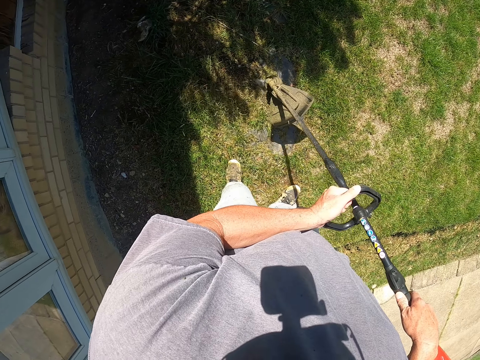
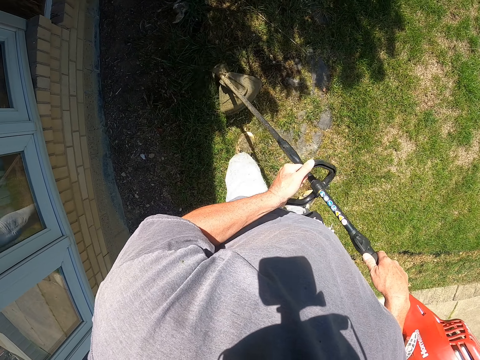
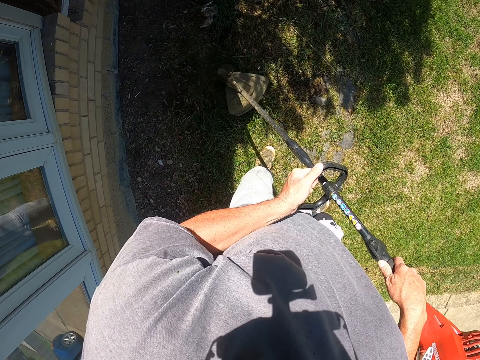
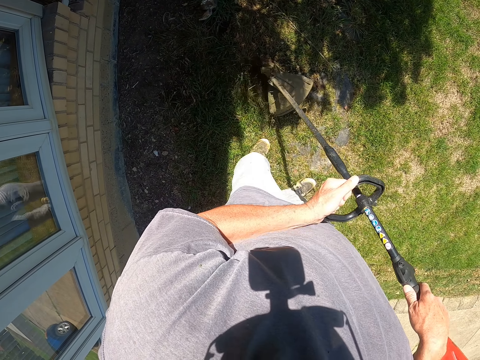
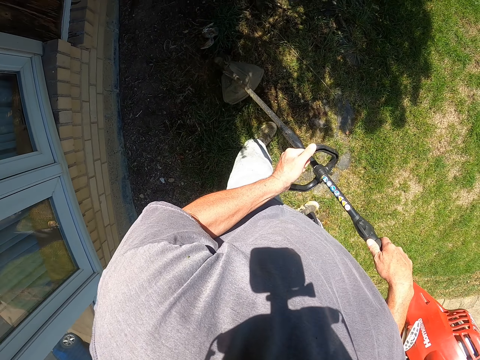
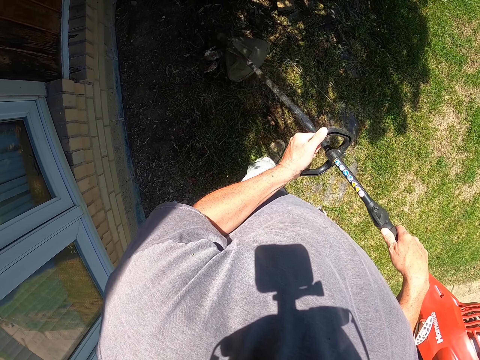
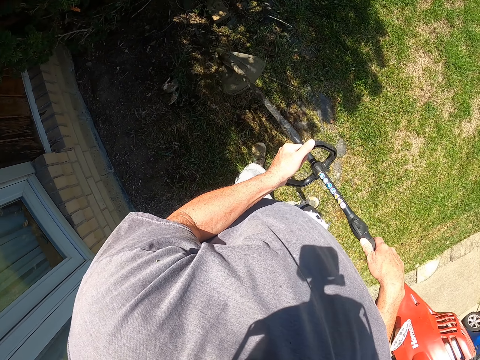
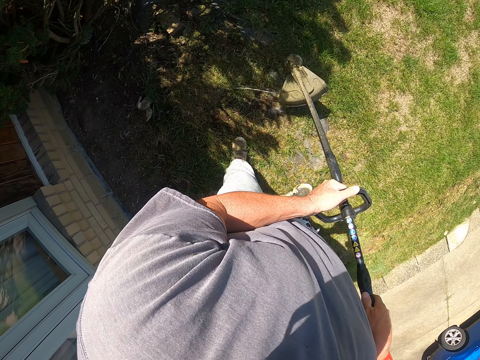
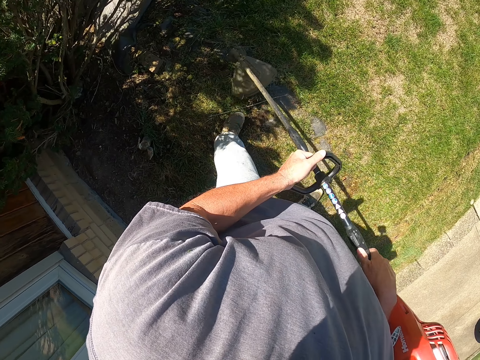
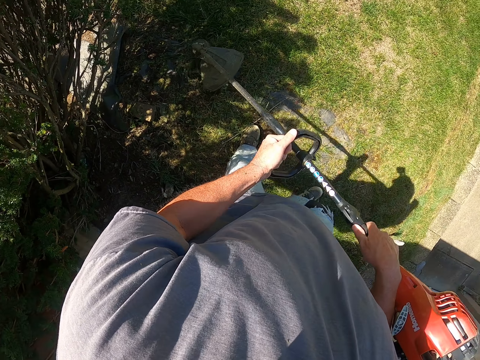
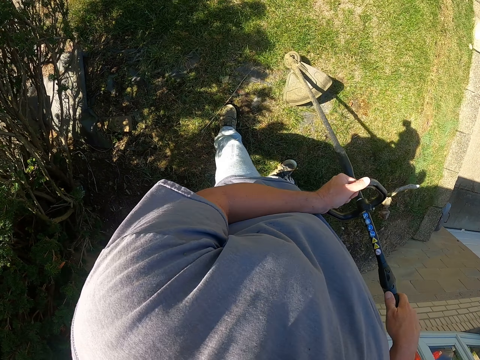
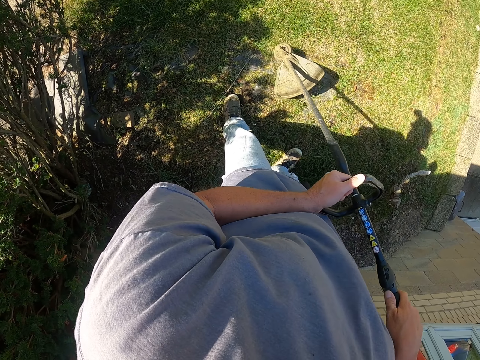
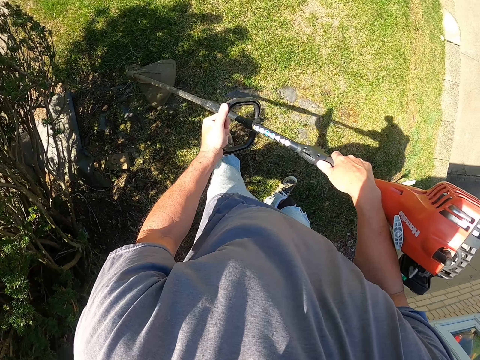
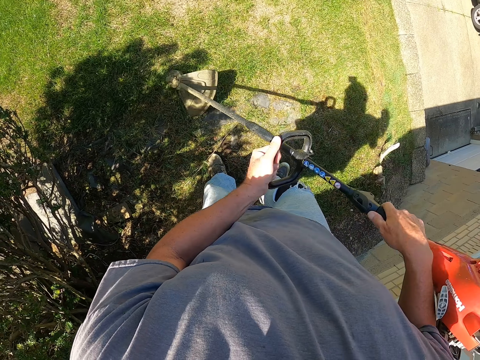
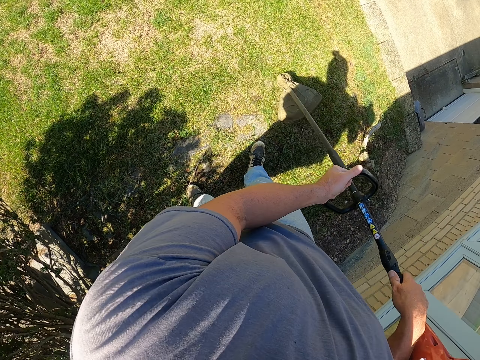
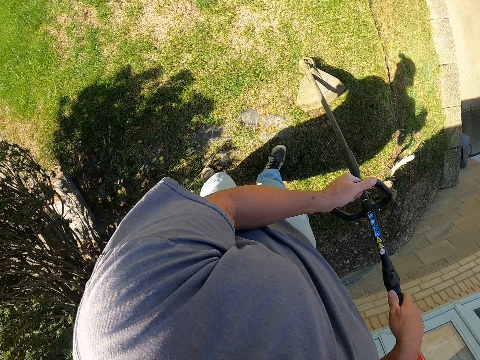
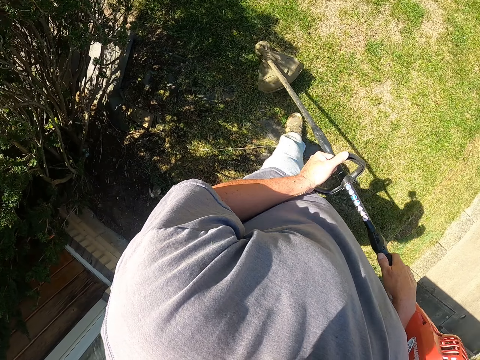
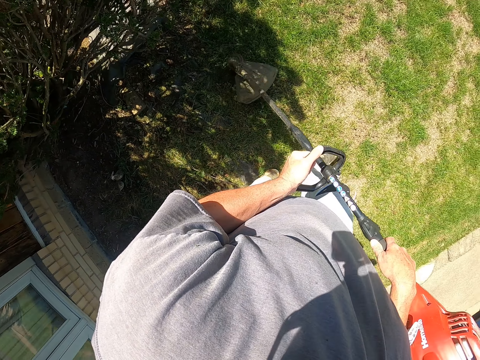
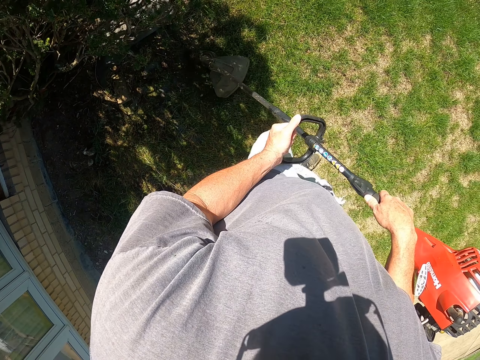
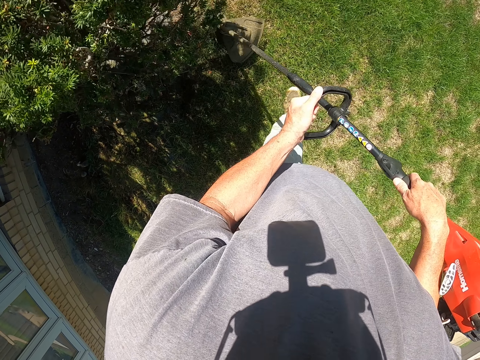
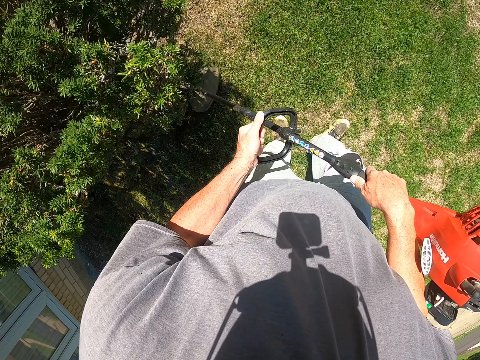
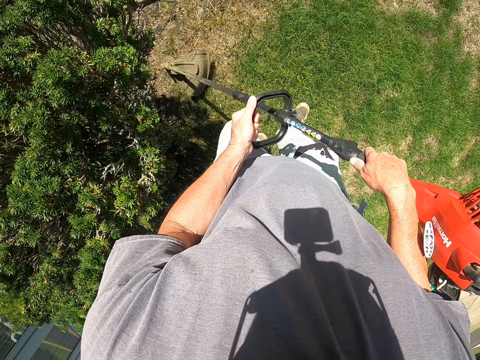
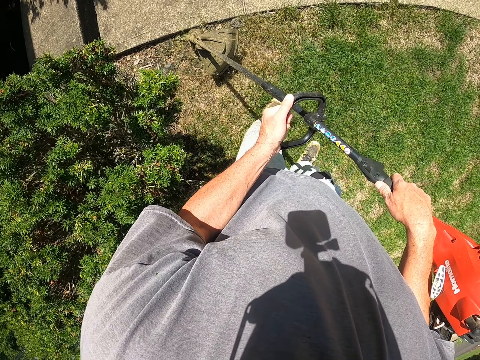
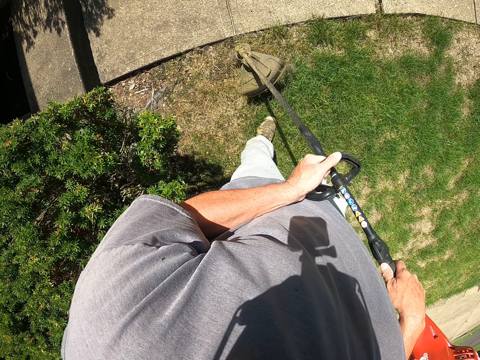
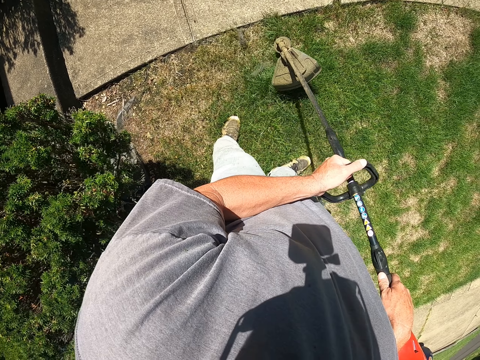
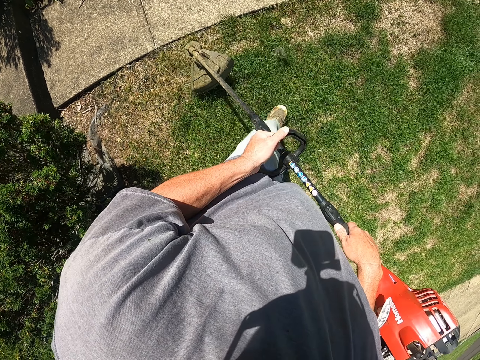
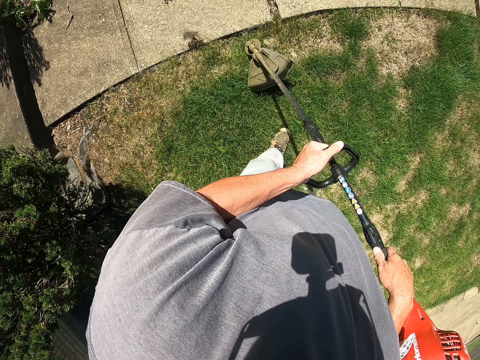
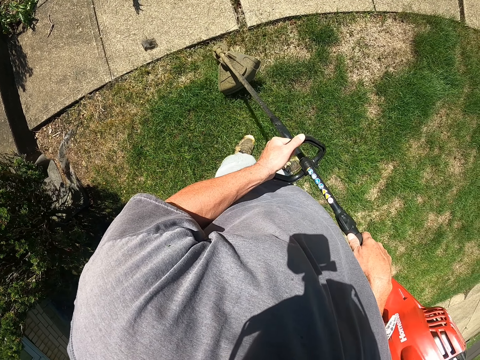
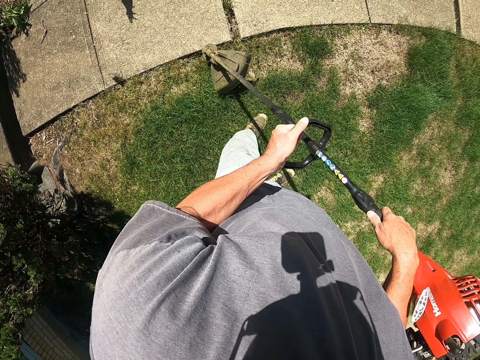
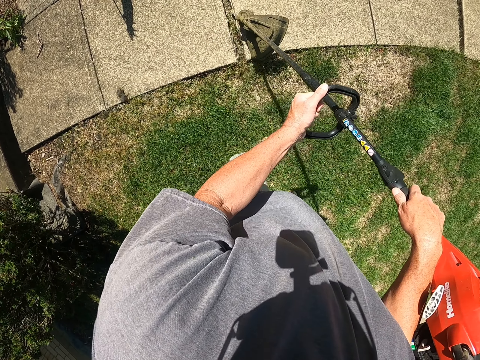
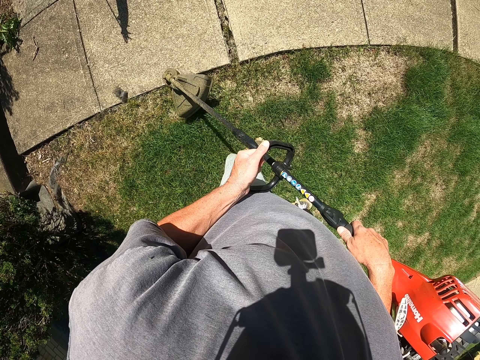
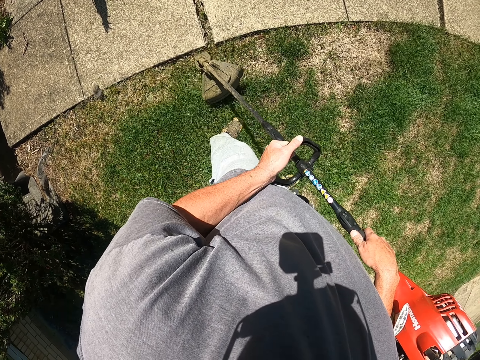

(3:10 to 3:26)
The camera wearer walks when holding the lawn mower. They cut the grass with the lawn mower.

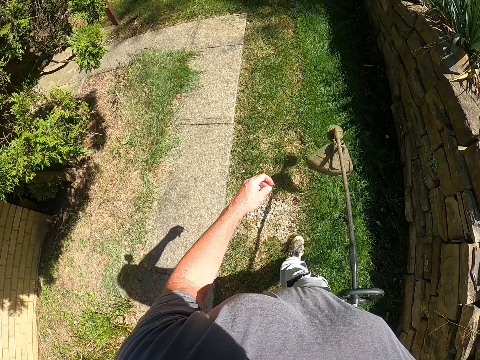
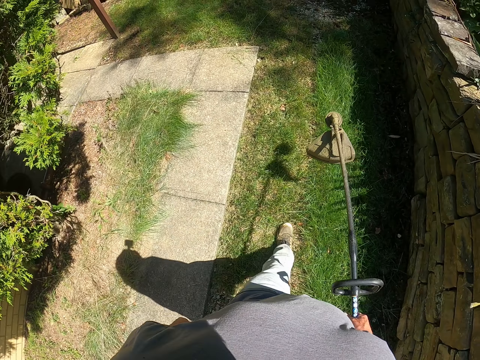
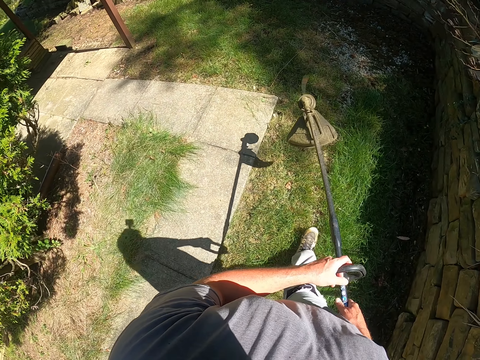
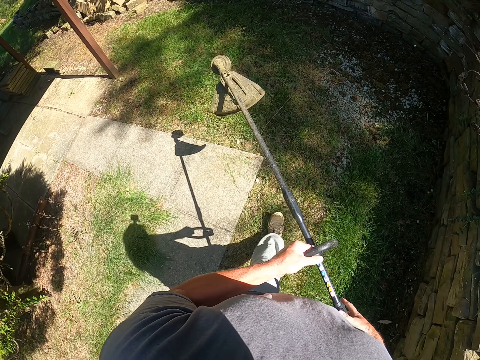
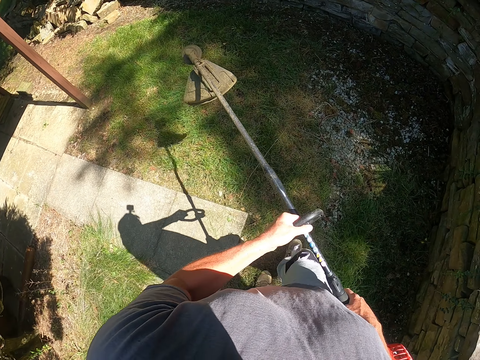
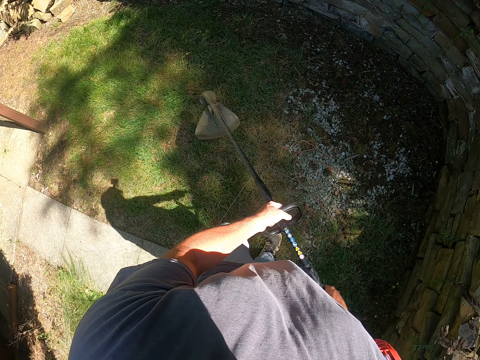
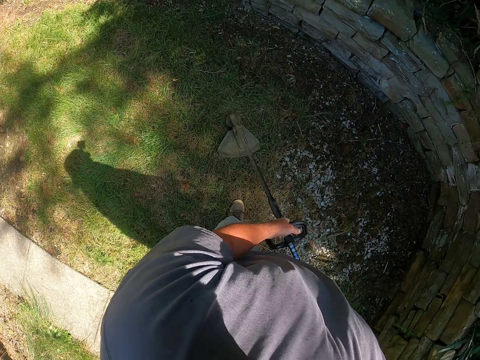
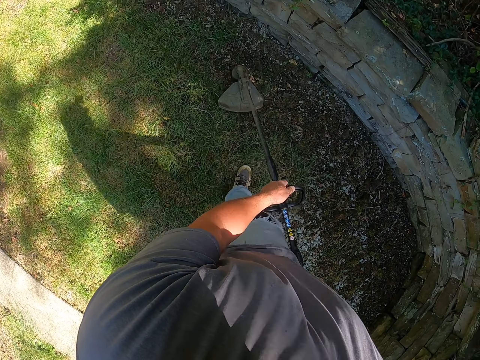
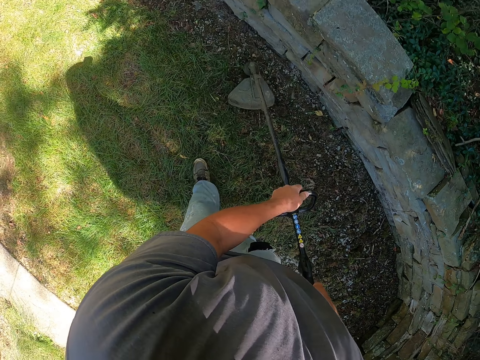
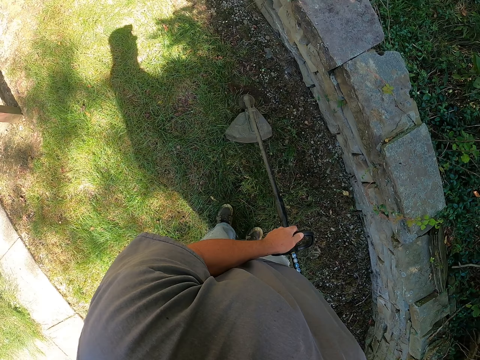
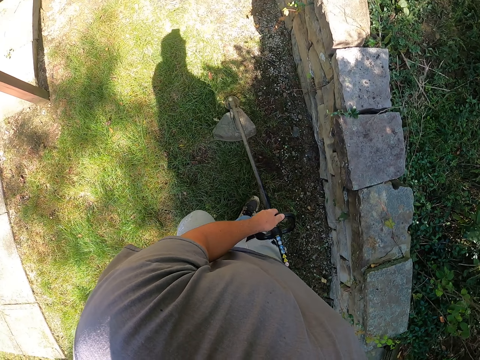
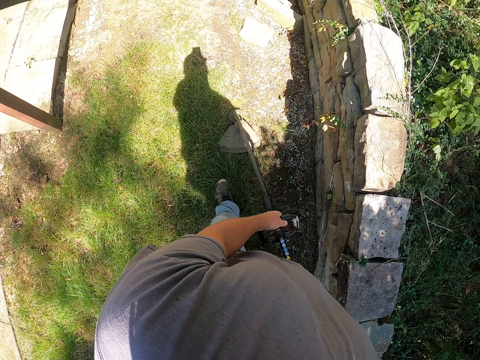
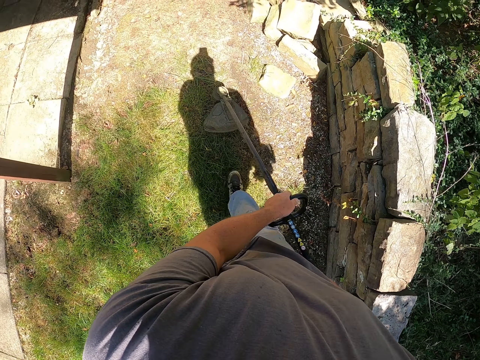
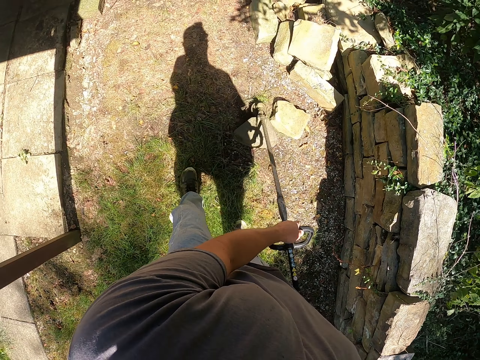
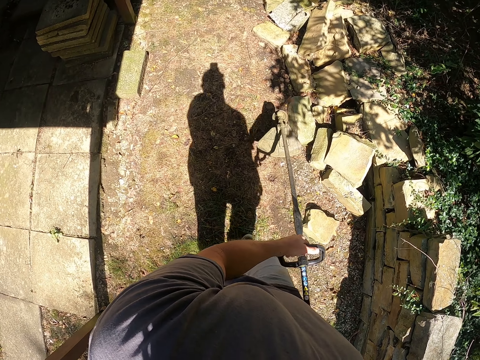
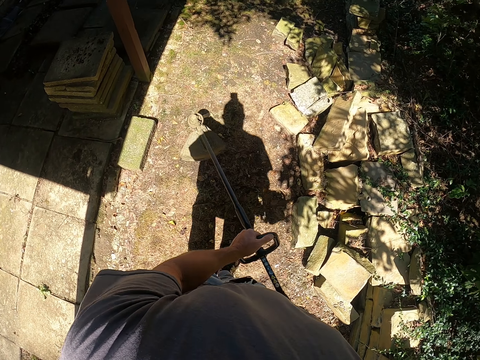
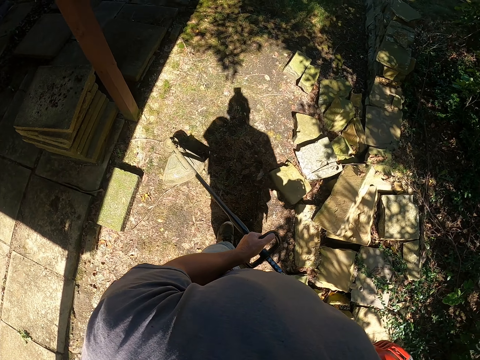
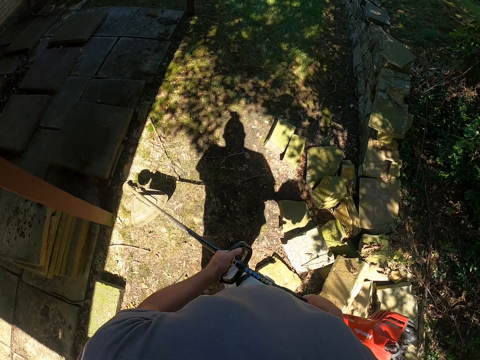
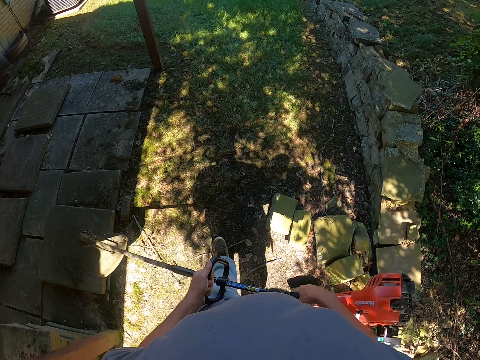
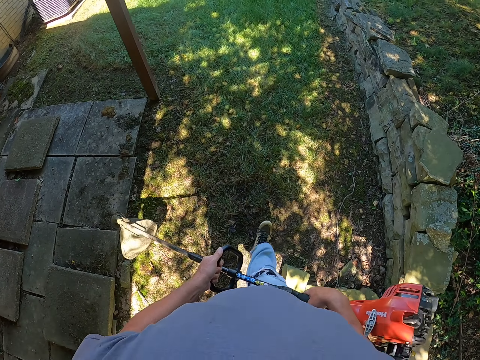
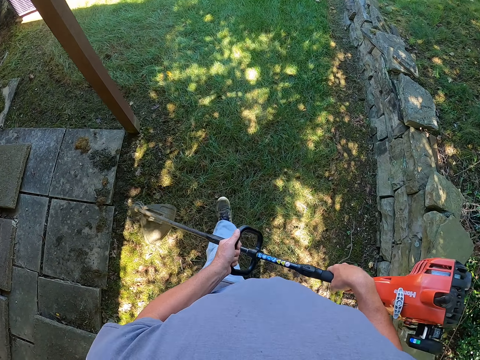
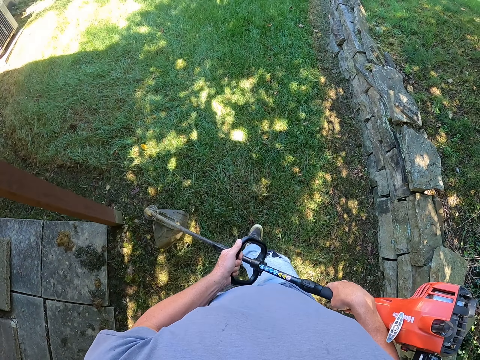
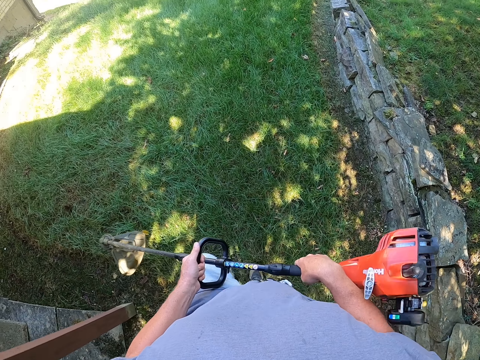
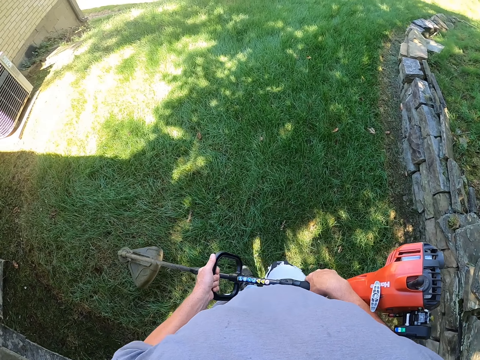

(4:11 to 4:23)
The camera wearer walks when holding the lawn mower. They cut the grass with the lawn mower. They walk when holding the lawn mower.
